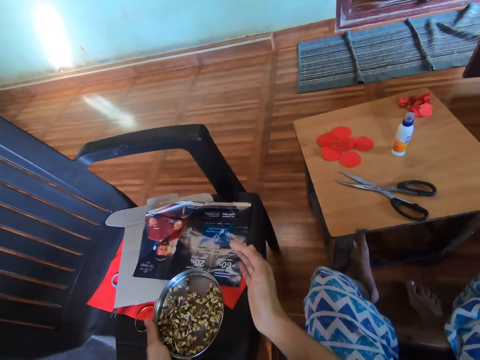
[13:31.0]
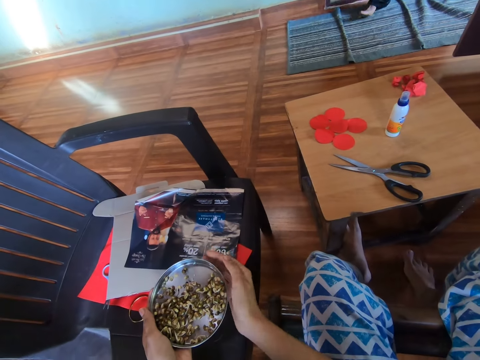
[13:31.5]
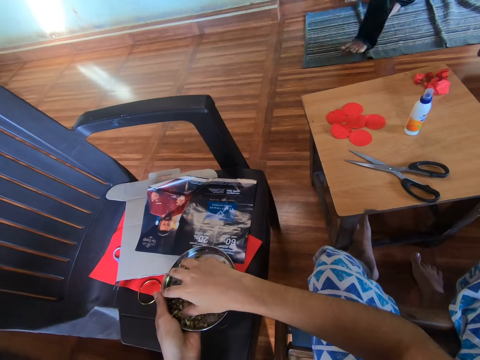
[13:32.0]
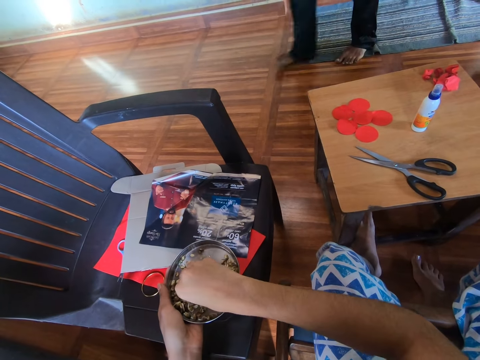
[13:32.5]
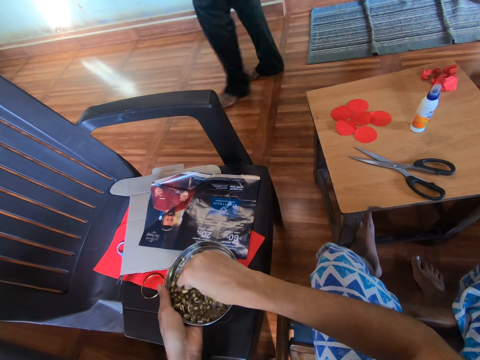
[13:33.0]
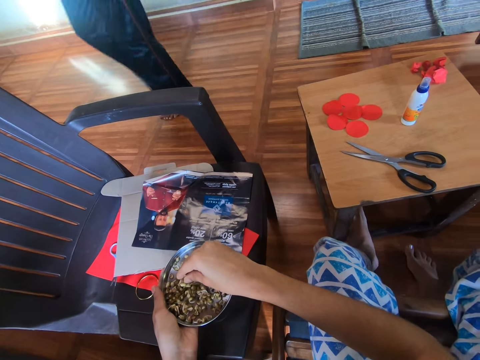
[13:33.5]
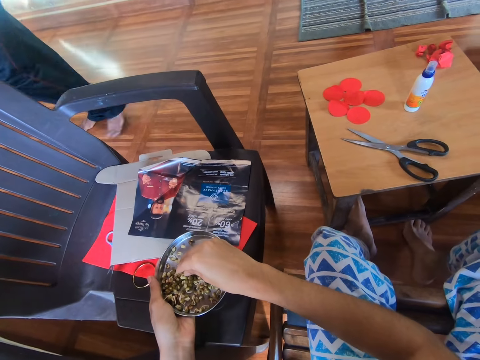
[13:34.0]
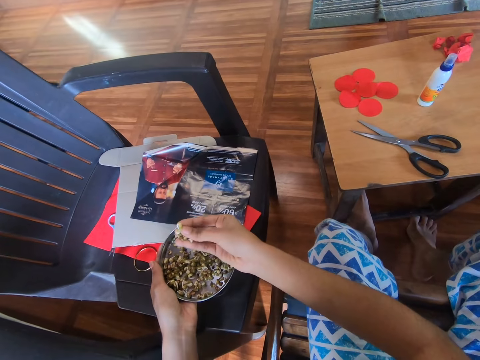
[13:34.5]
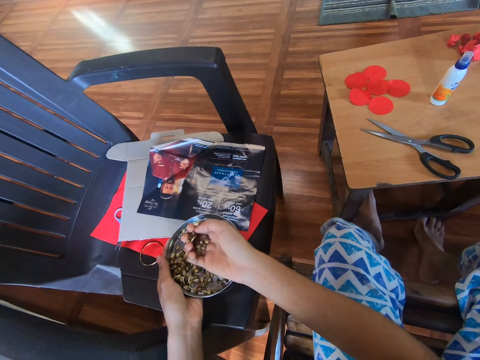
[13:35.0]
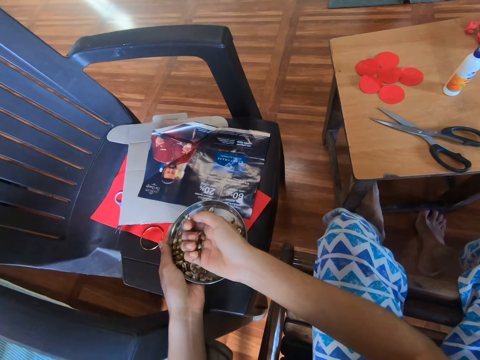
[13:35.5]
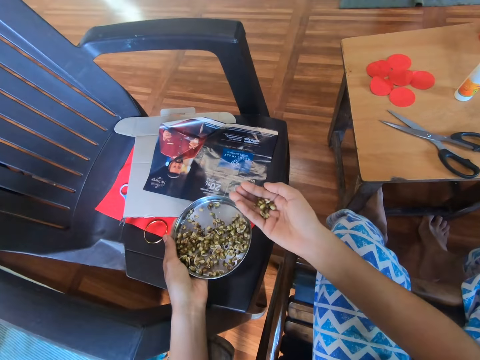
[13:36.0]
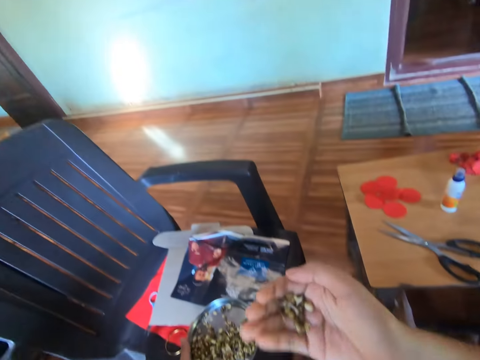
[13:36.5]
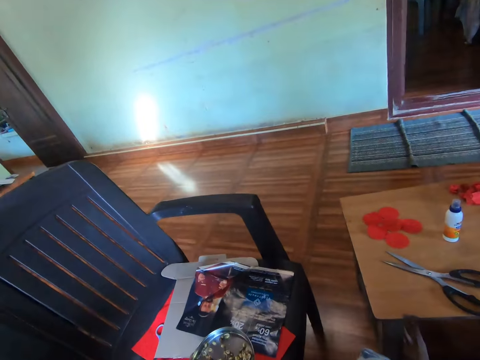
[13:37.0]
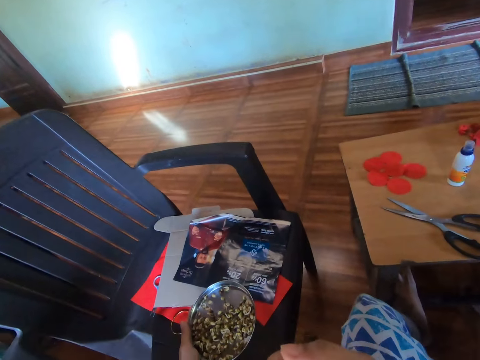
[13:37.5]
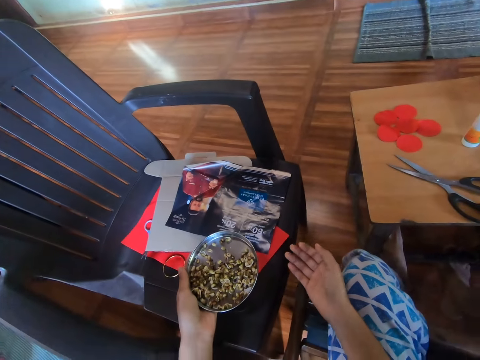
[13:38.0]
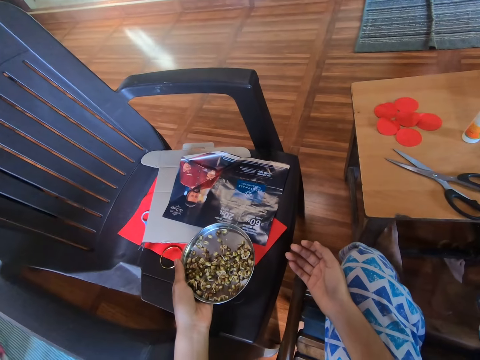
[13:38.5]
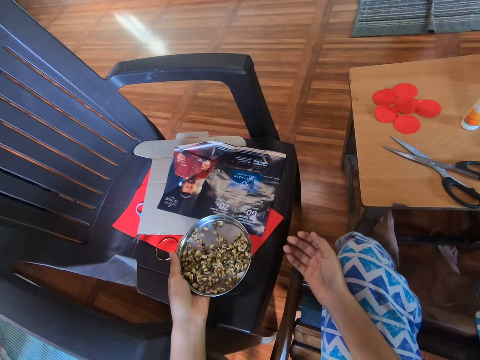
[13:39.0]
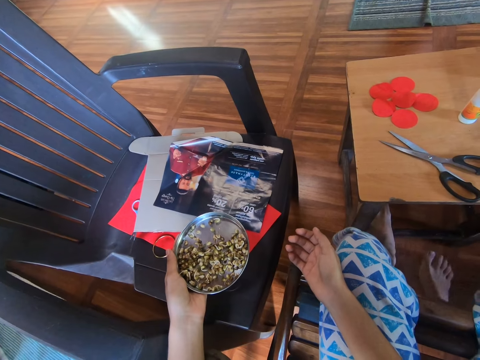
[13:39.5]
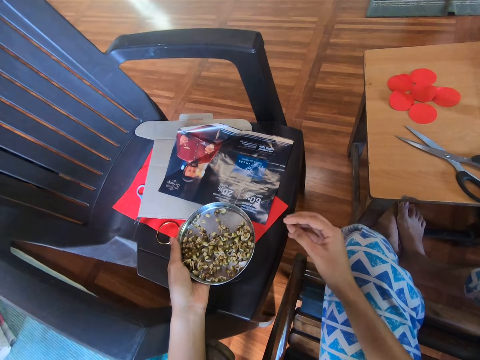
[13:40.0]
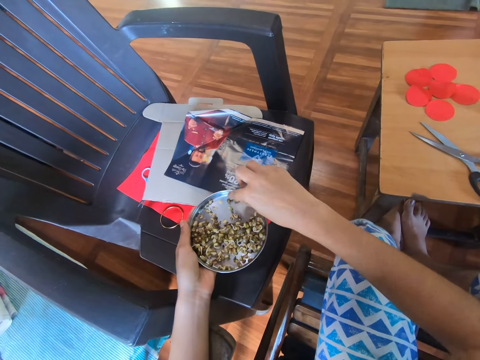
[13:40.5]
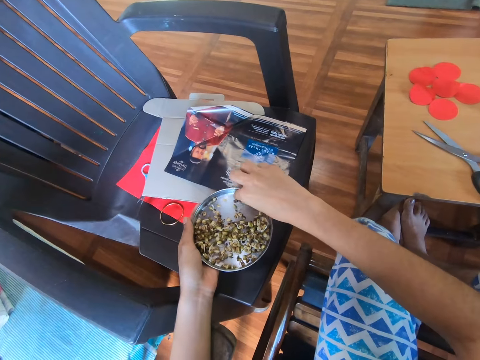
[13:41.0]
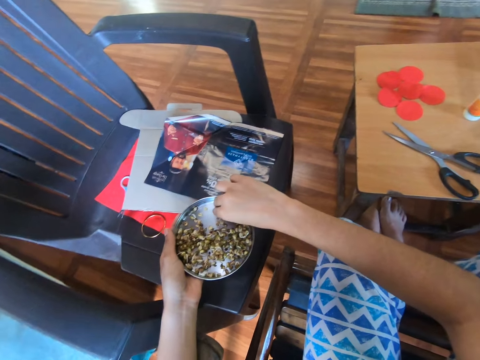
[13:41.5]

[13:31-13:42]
A man walks around the room. The camera wearer eats something.
